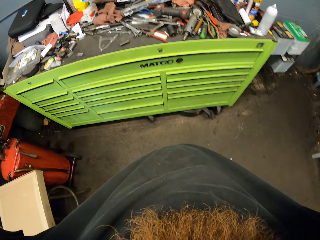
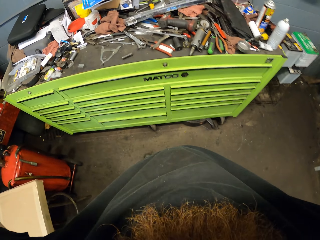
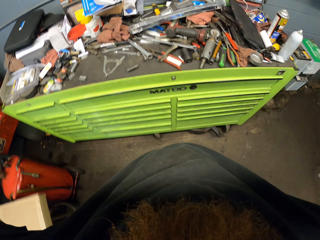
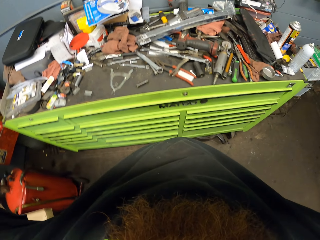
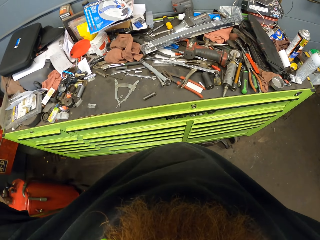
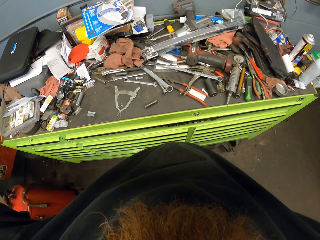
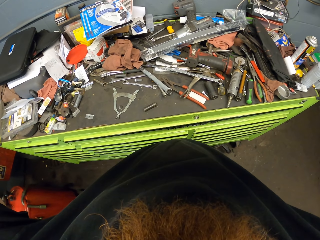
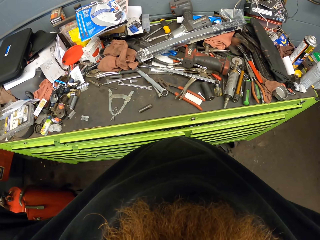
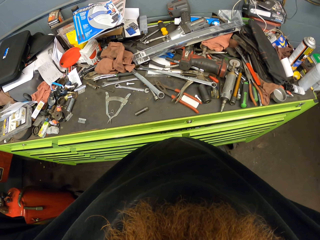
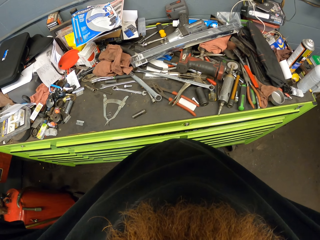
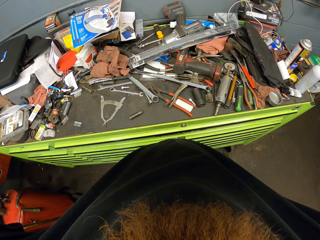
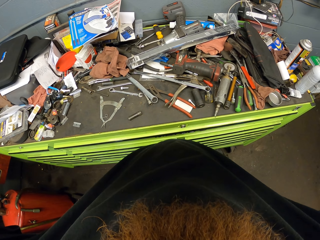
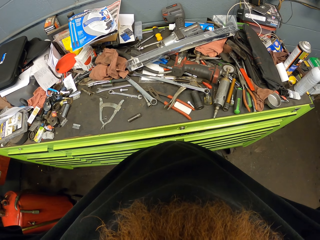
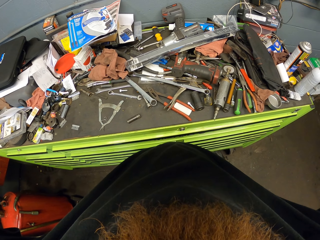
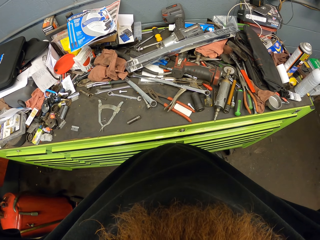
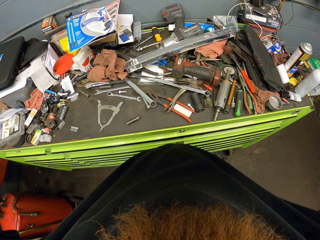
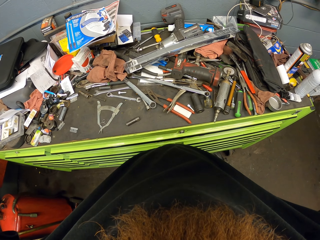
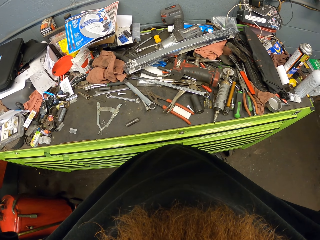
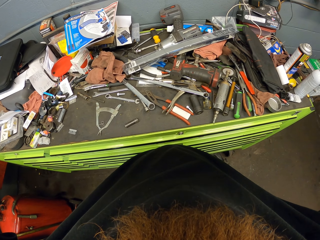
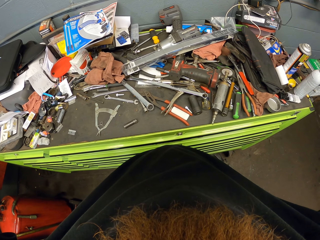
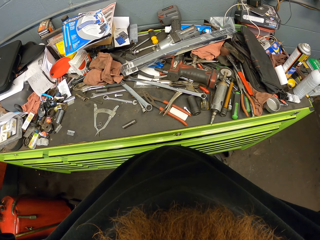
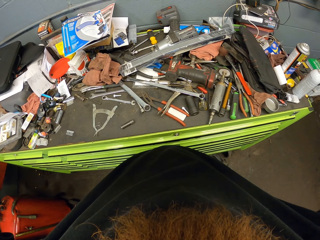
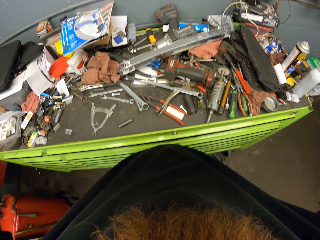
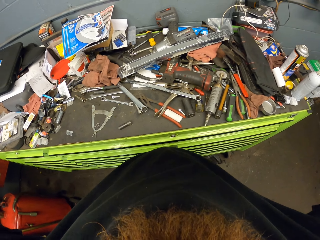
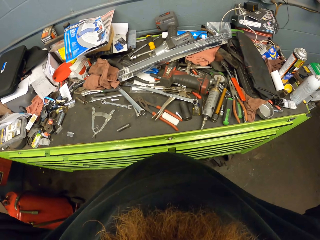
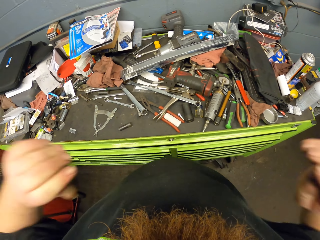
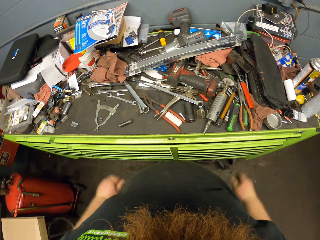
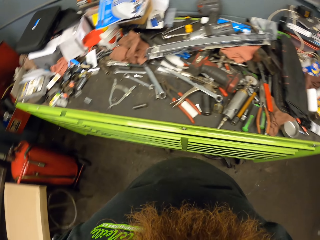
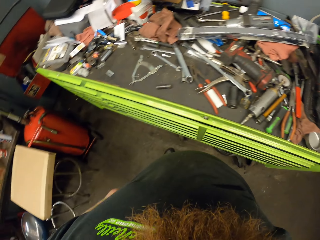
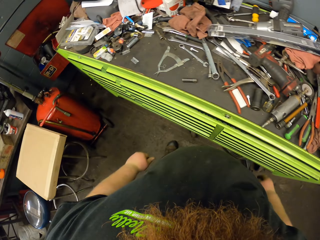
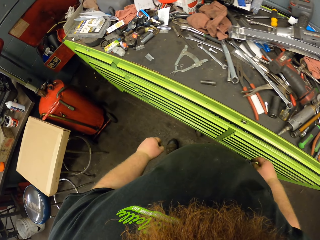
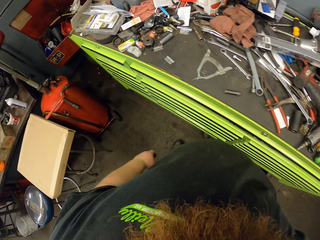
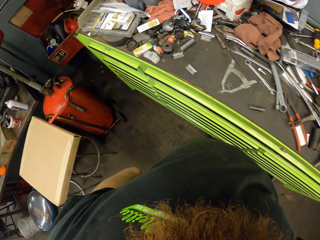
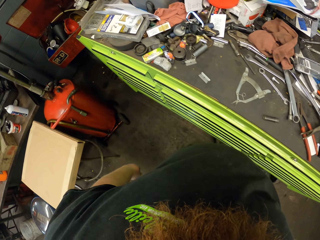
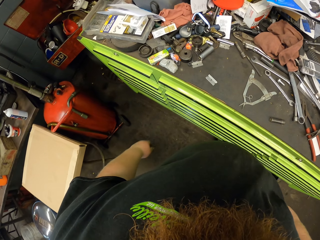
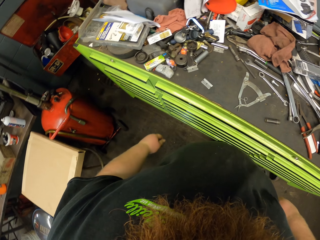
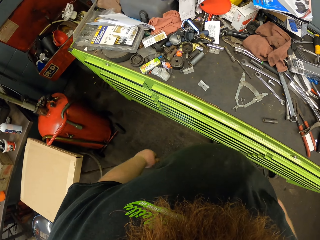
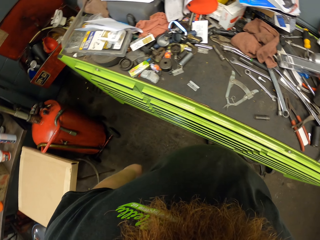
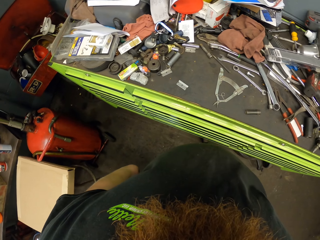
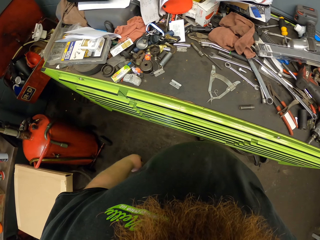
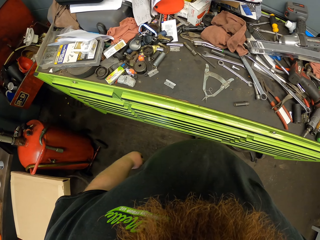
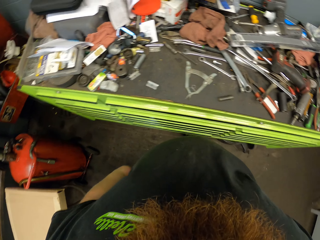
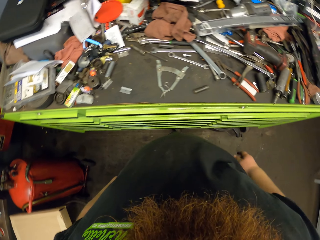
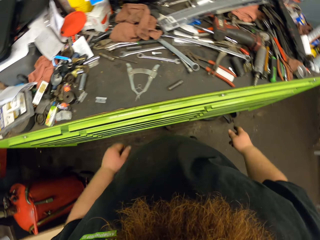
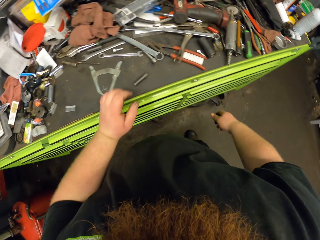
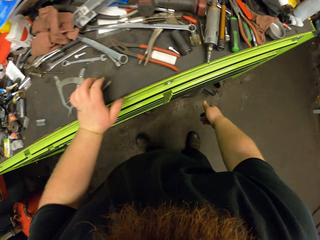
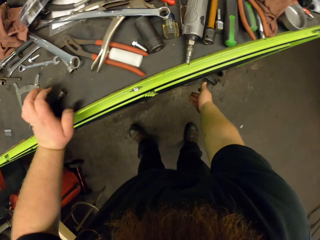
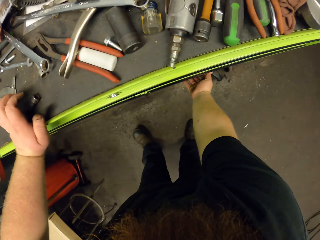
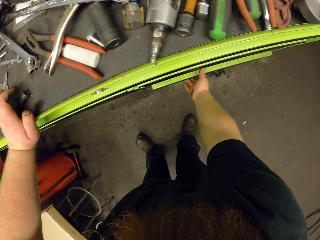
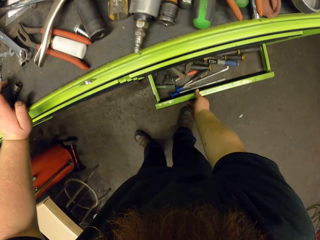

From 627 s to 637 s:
The camera wearer adjusts the camera. He puts down his hand.

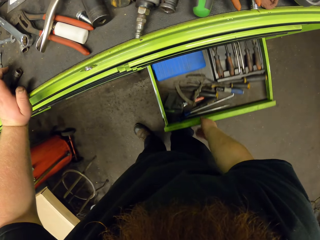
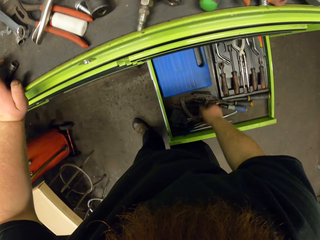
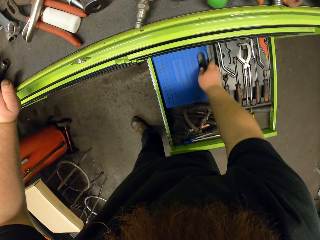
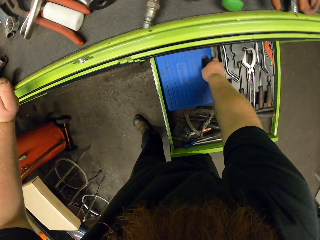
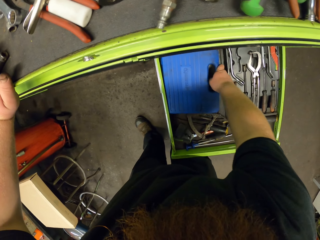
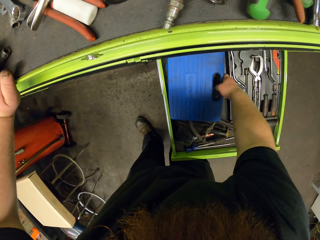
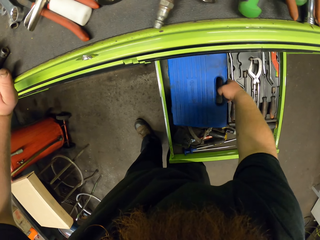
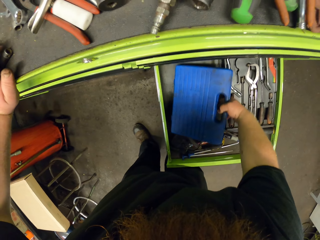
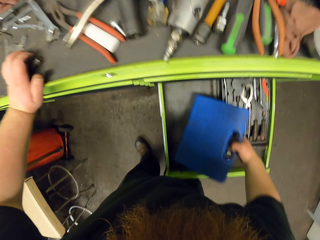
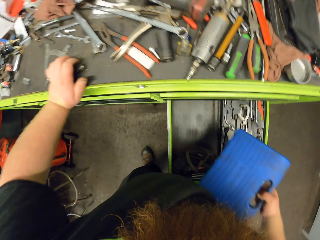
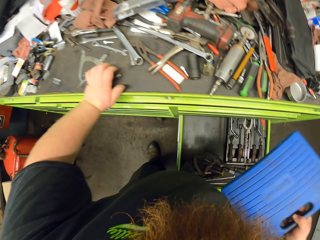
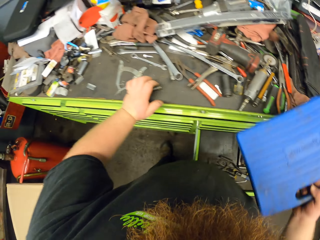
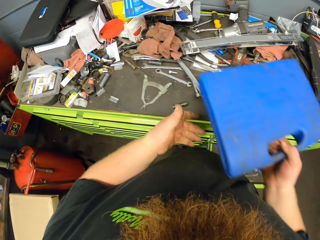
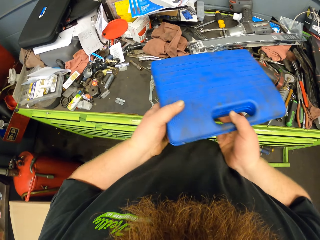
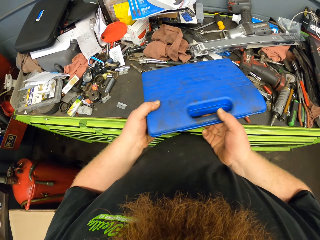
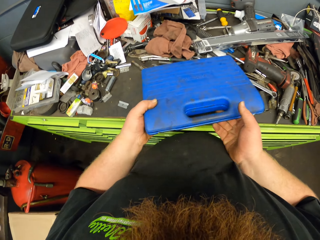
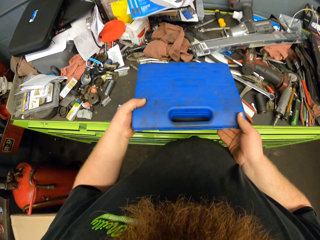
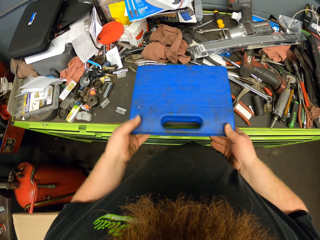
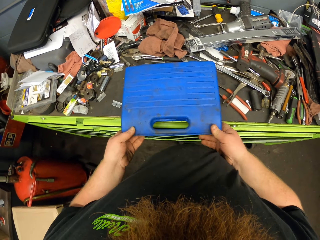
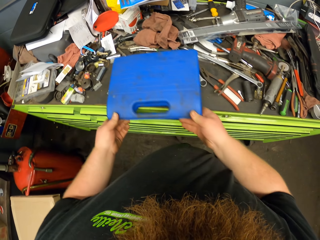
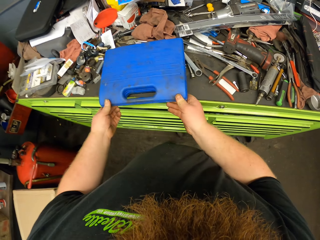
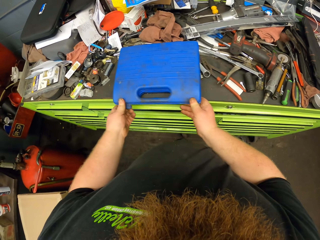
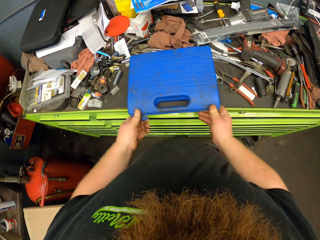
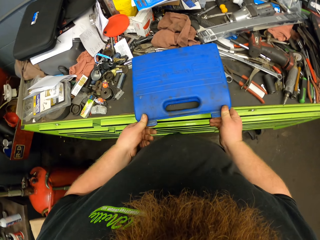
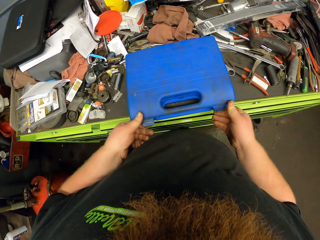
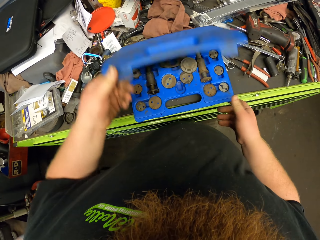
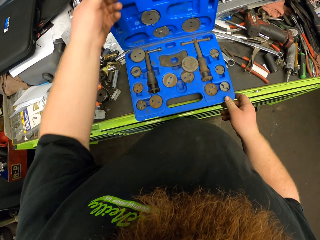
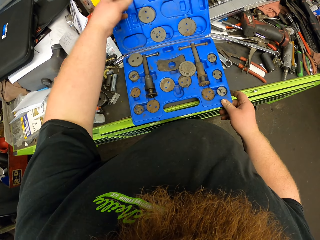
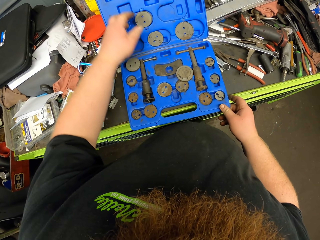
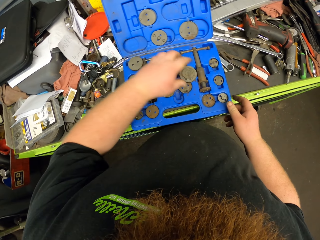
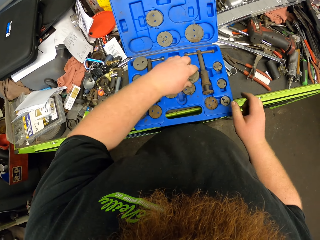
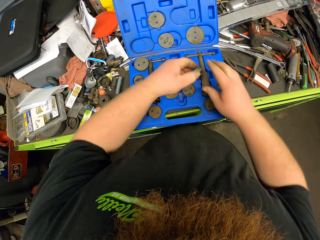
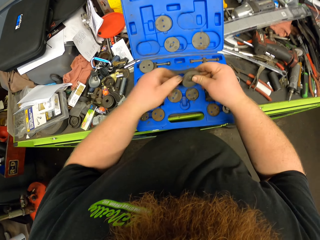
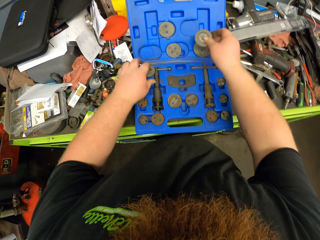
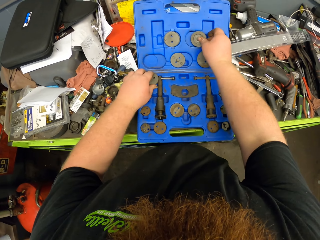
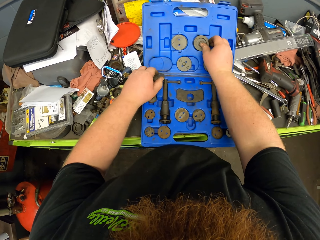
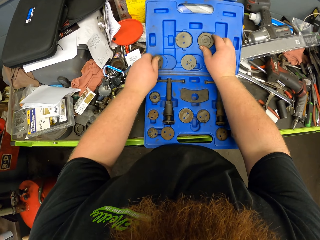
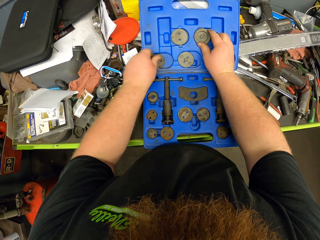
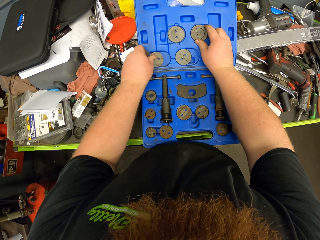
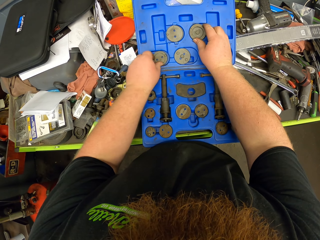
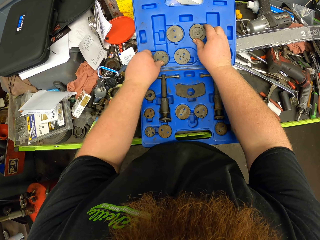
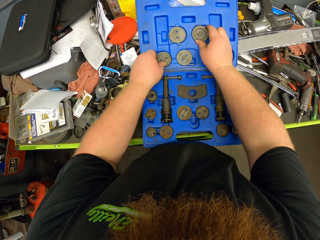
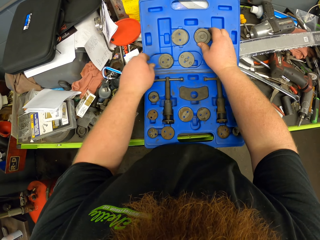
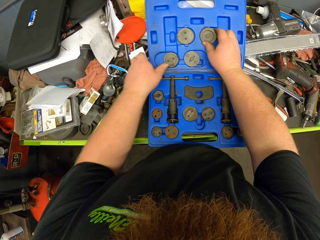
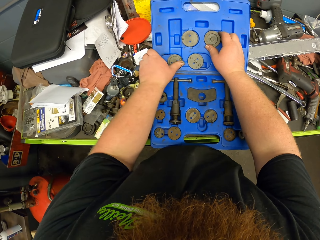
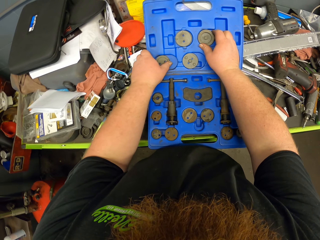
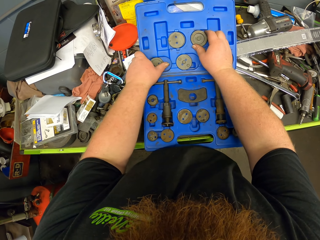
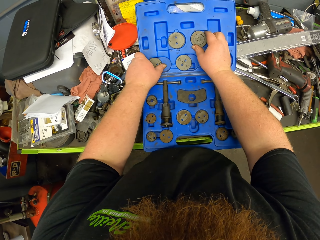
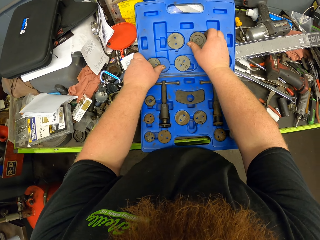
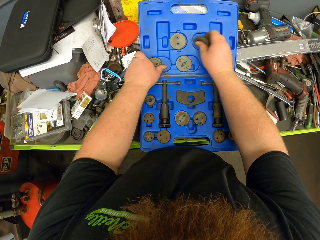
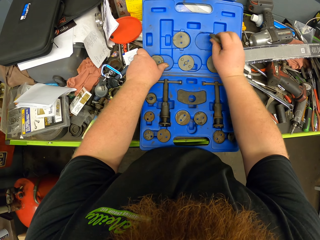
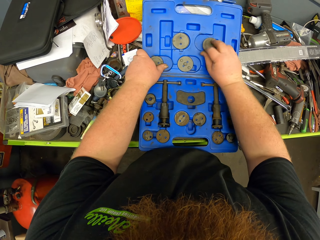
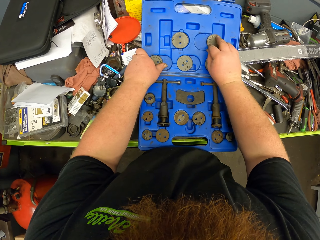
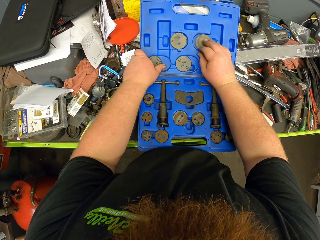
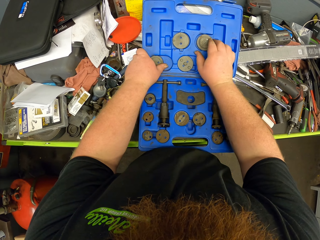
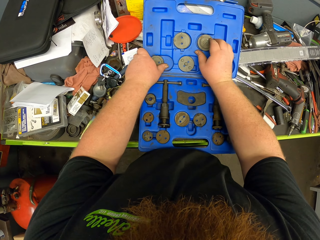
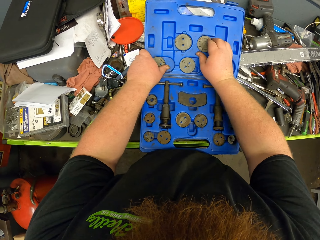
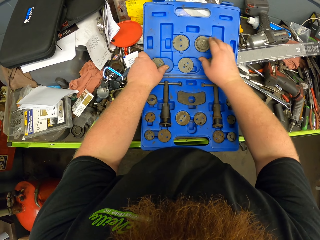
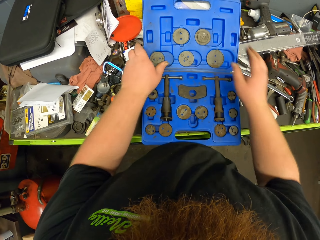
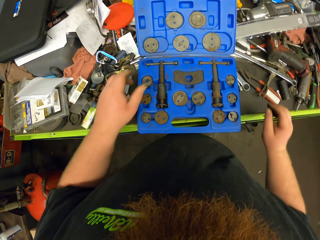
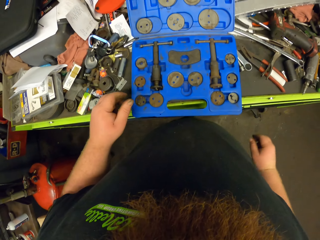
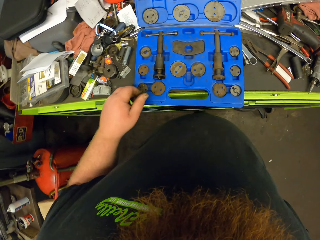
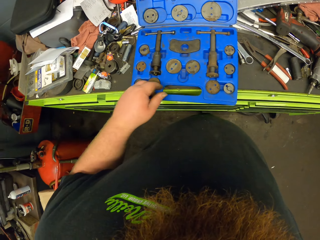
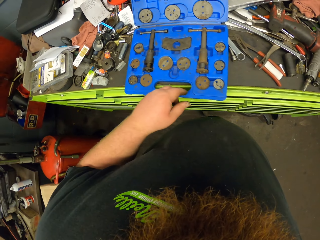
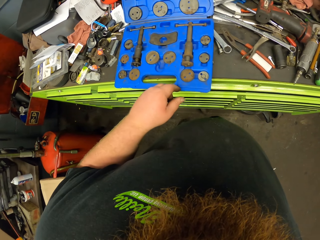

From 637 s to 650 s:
The camera wearer opens the cabinet drawer. They take the box from the cabinet. They hold the box with both hands, put down the box, and open the box. They move spare parts in something. They take the metal lids and arrange the metal lids in the box.
